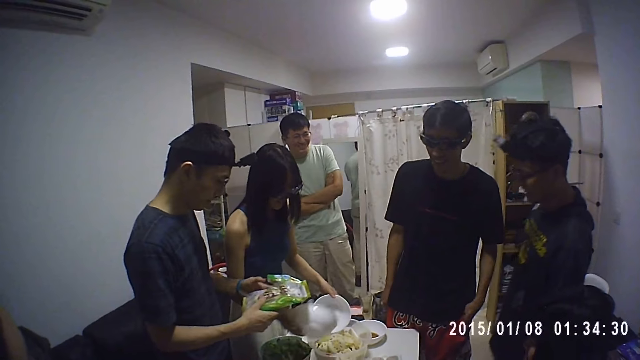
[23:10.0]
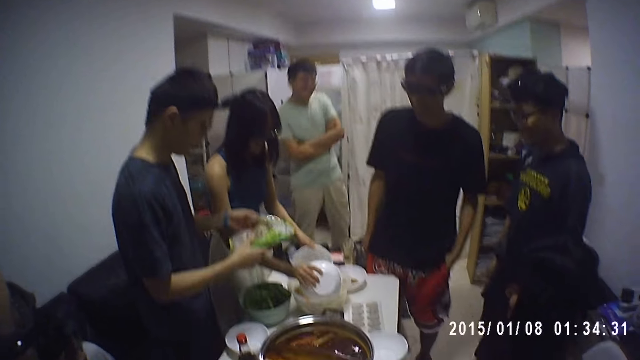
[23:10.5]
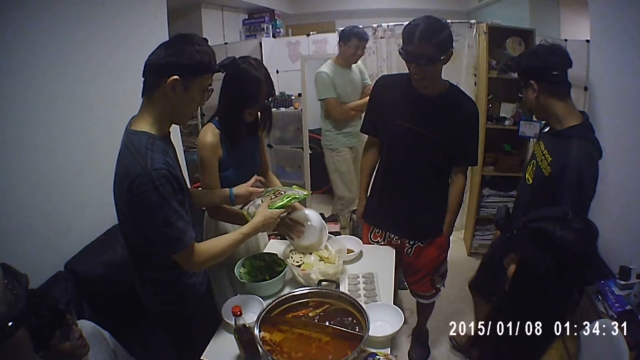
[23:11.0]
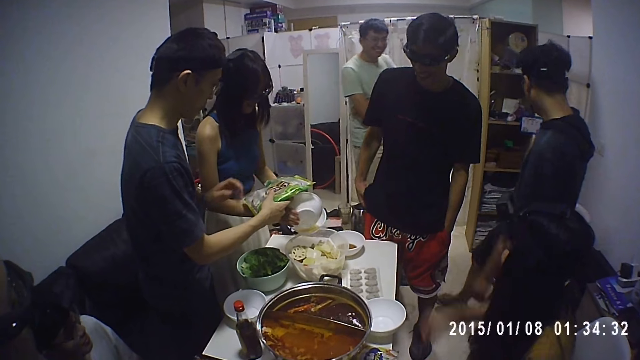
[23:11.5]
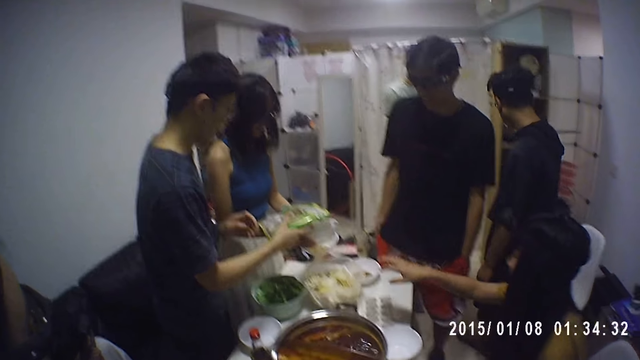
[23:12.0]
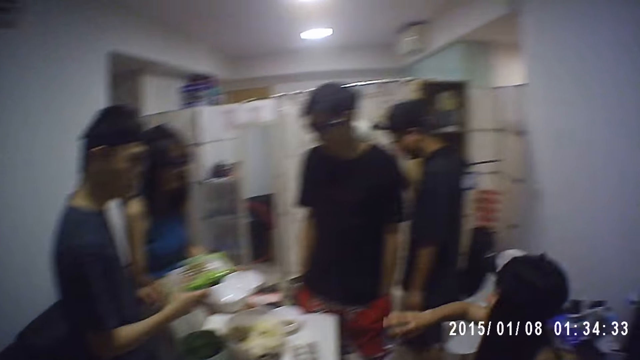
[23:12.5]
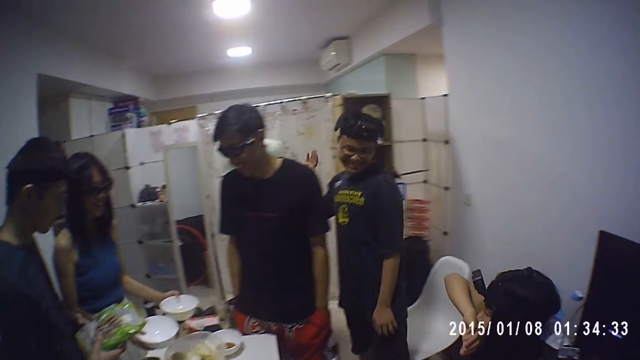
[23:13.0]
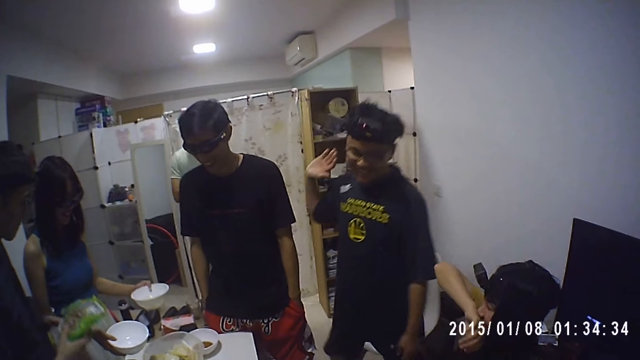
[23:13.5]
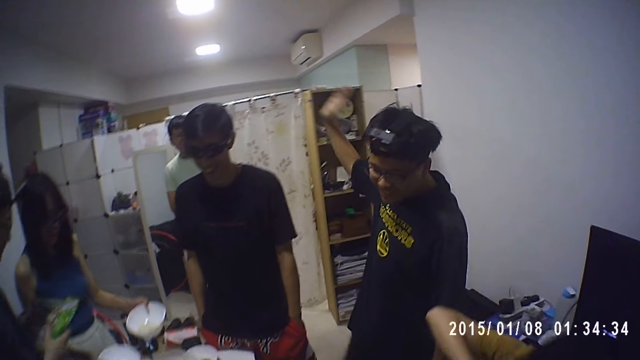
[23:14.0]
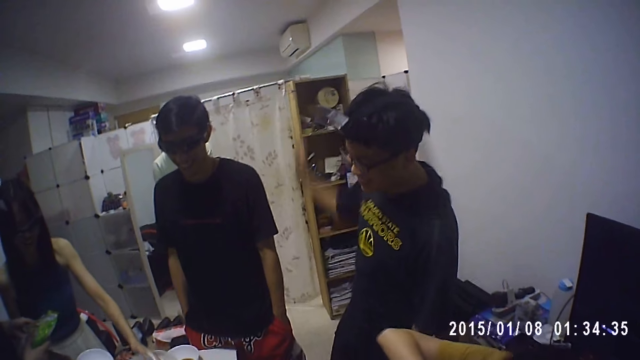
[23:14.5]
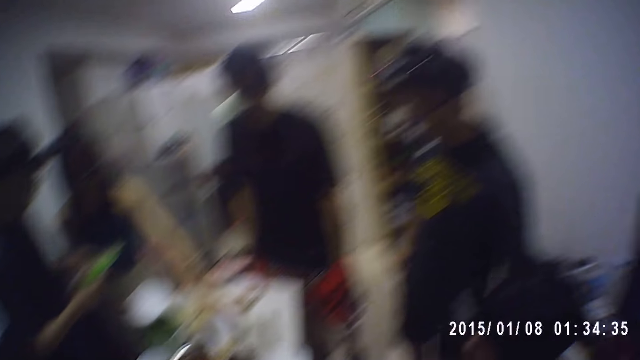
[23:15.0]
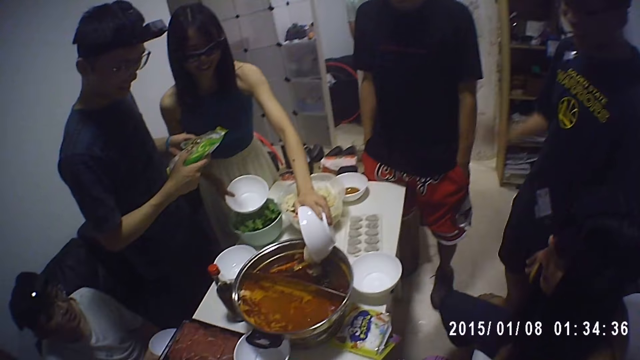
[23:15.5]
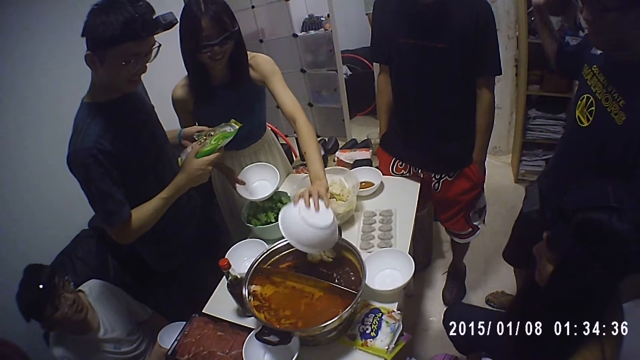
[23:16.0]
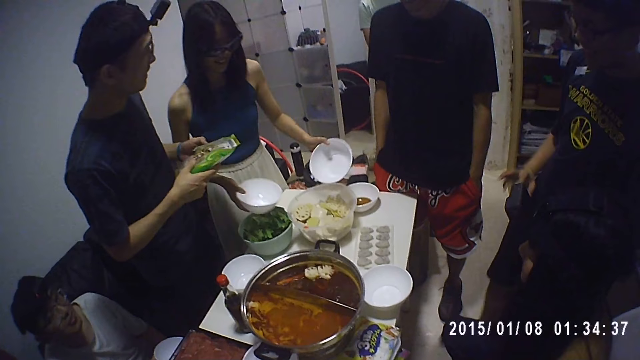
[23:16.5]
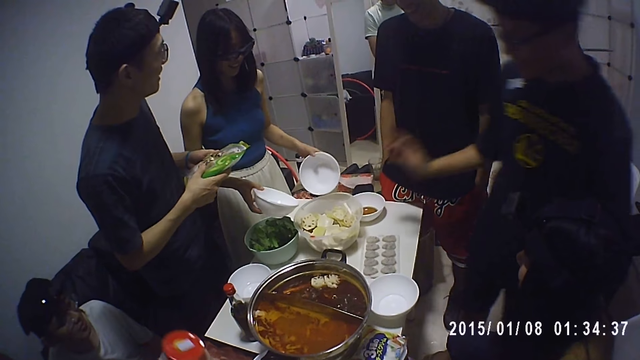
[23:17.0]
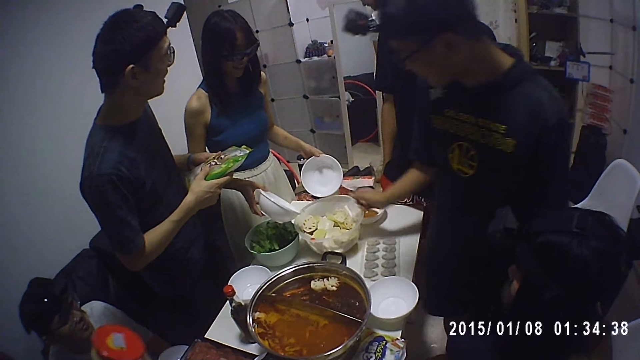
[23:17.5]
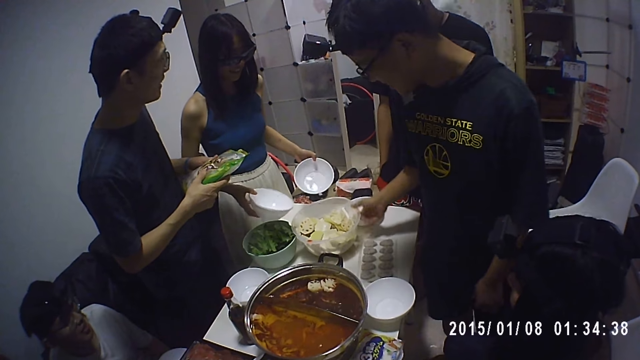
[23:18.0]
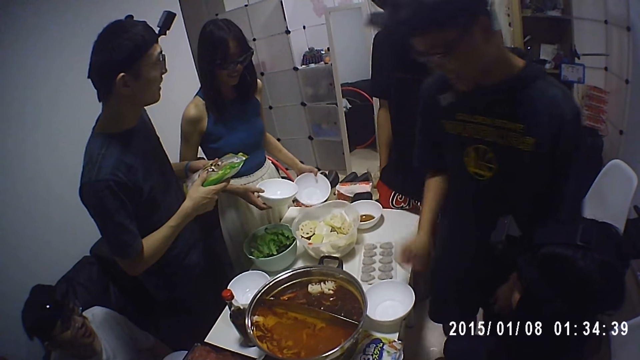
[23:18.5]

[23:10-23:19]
A woman scoops pineapple in a bowl on the table with the plates in both hands. A person leans backwards. The woman pours the pineapple in the plate in her left hand into the pot.

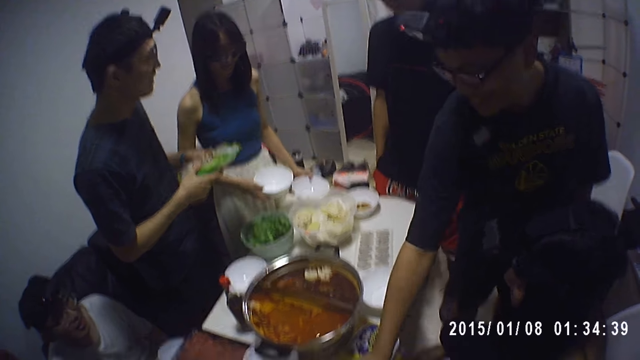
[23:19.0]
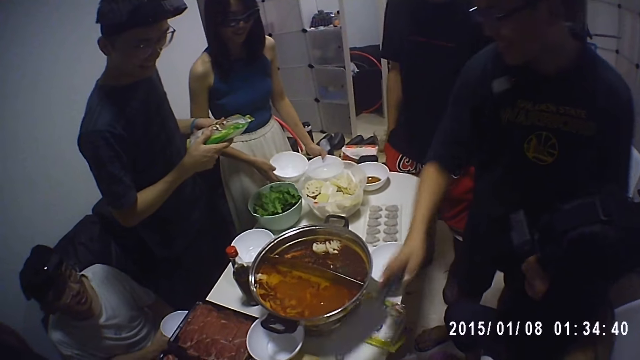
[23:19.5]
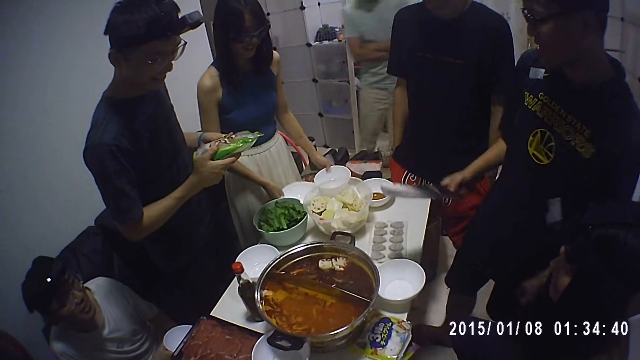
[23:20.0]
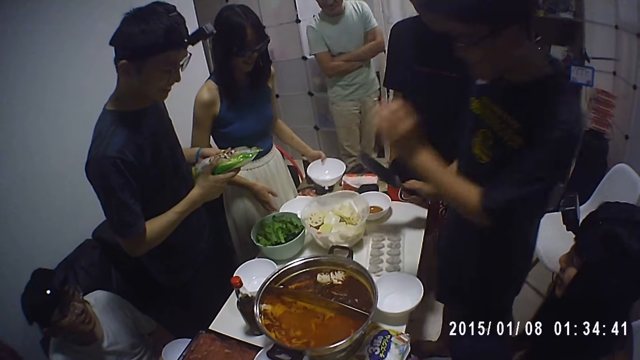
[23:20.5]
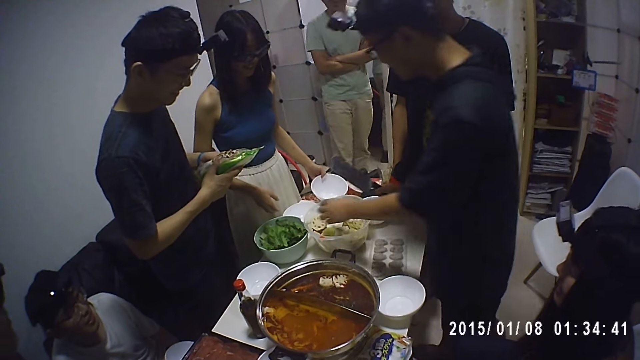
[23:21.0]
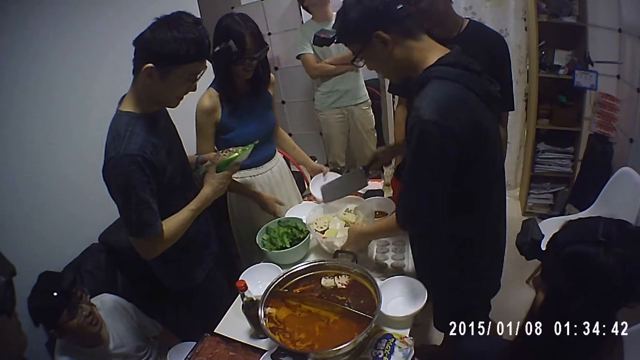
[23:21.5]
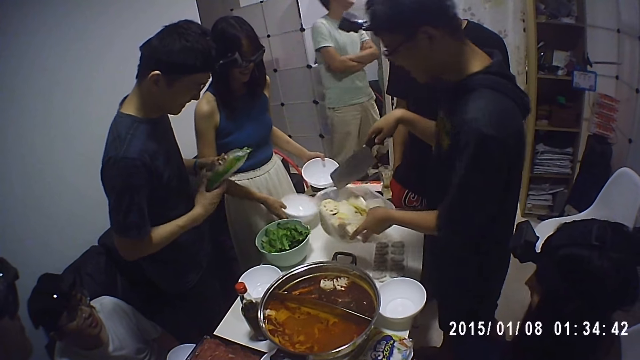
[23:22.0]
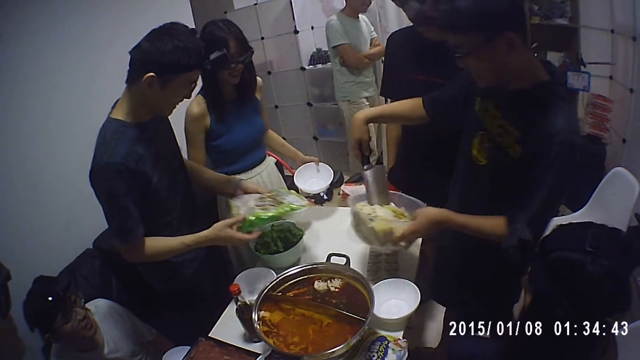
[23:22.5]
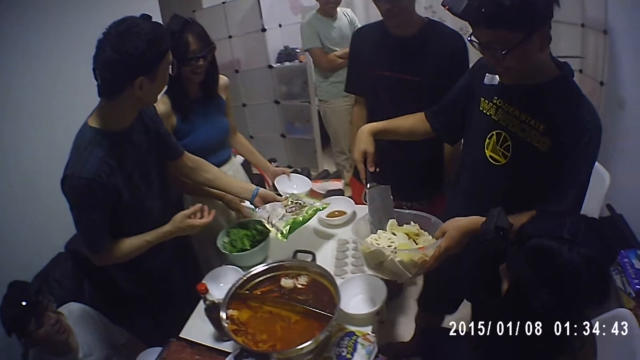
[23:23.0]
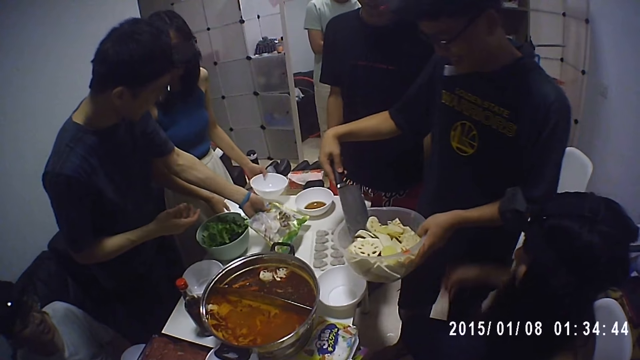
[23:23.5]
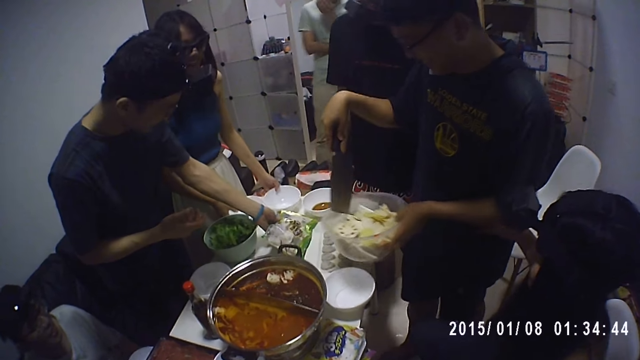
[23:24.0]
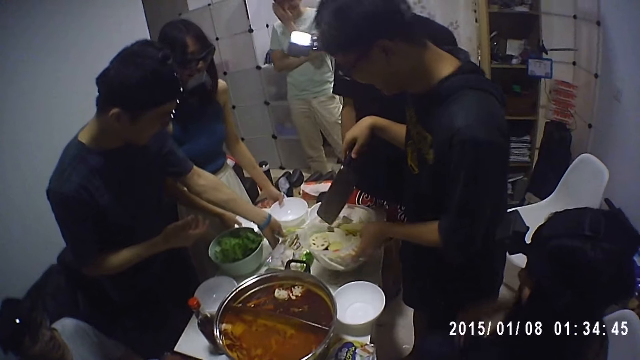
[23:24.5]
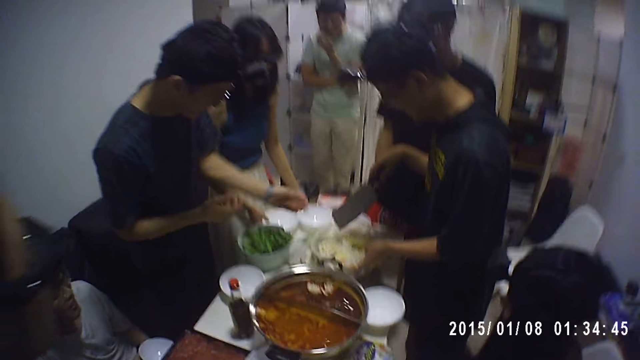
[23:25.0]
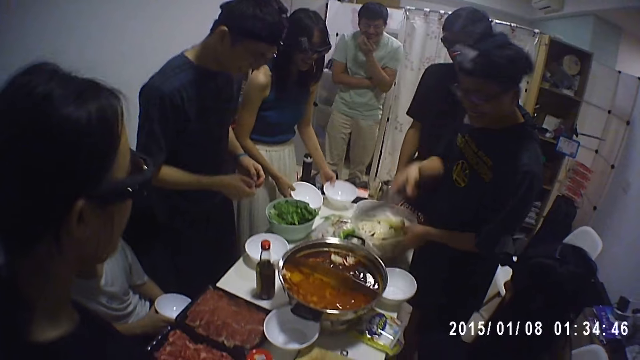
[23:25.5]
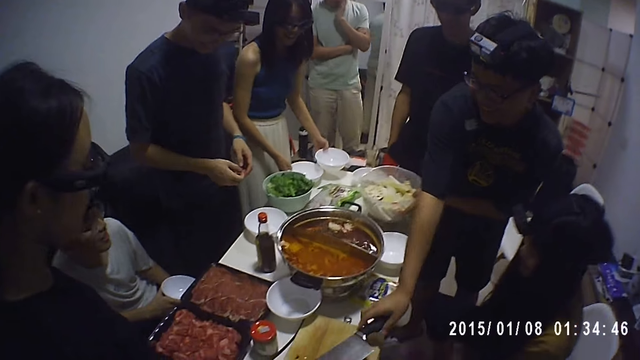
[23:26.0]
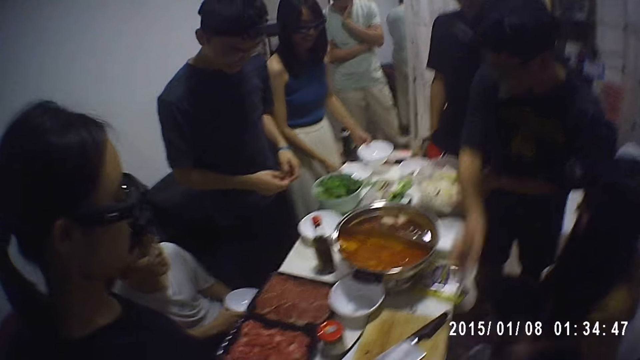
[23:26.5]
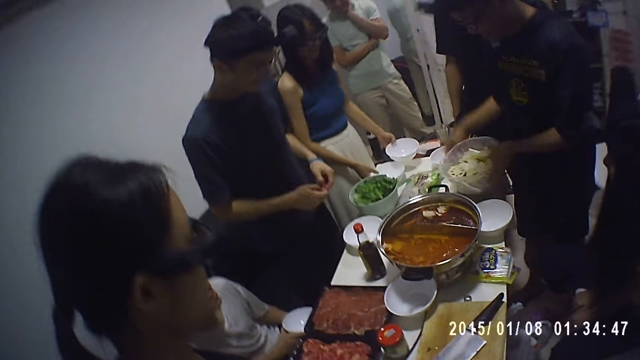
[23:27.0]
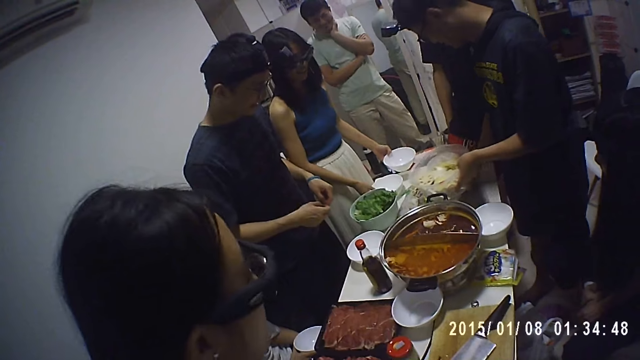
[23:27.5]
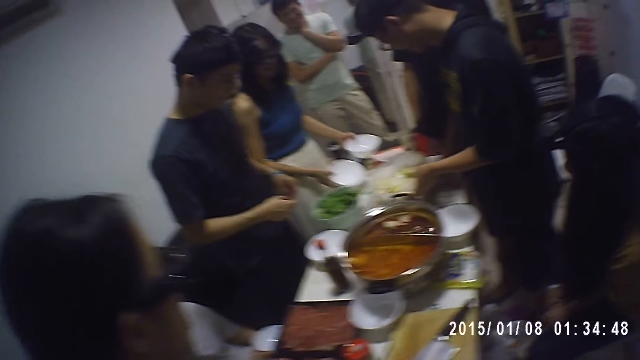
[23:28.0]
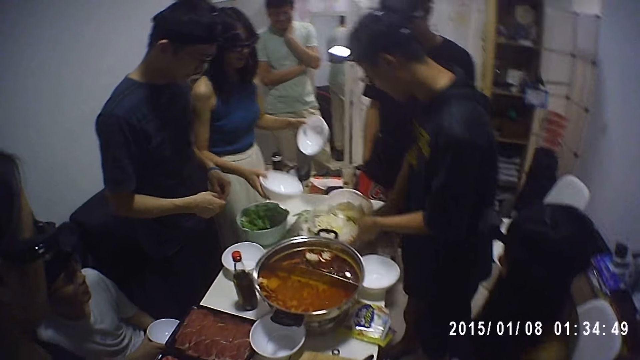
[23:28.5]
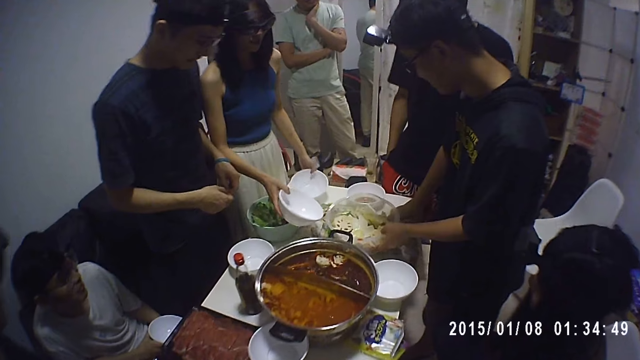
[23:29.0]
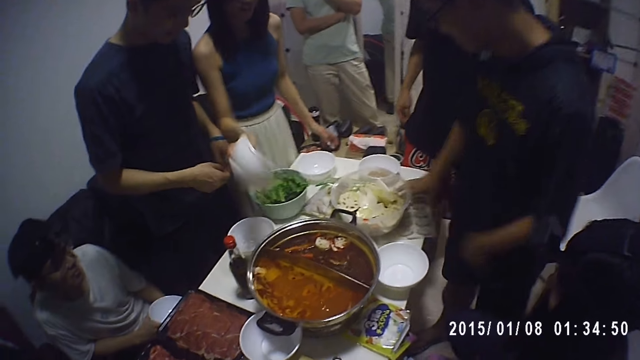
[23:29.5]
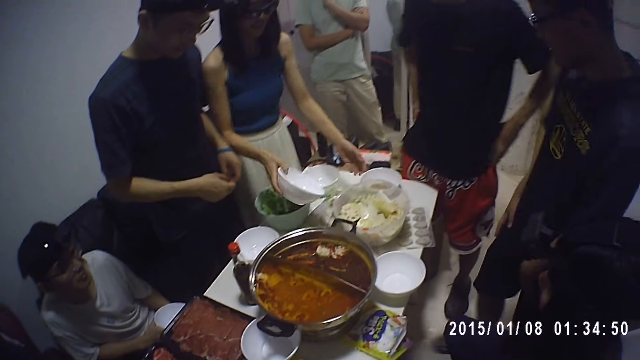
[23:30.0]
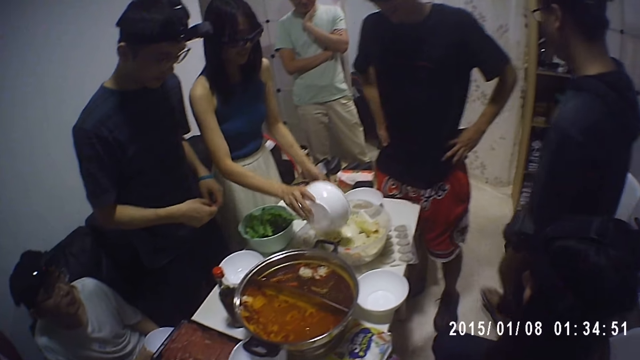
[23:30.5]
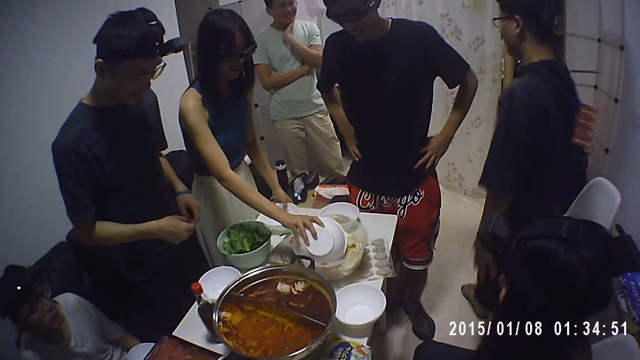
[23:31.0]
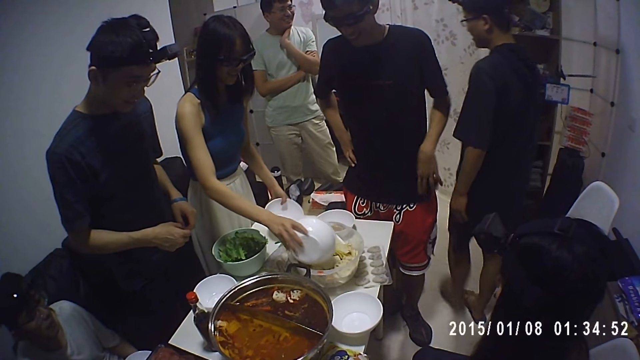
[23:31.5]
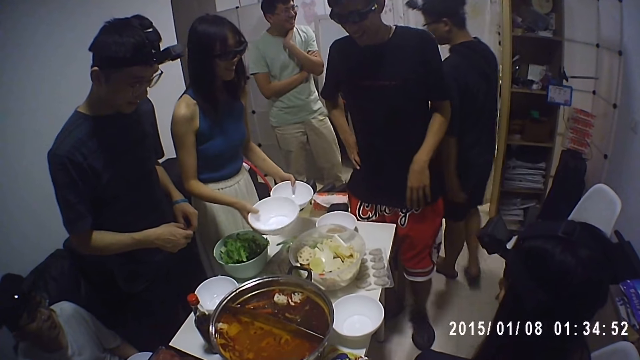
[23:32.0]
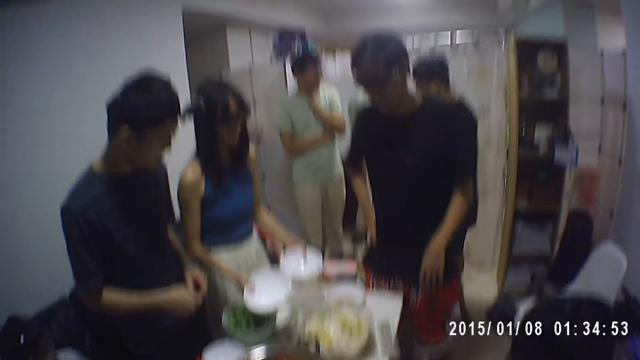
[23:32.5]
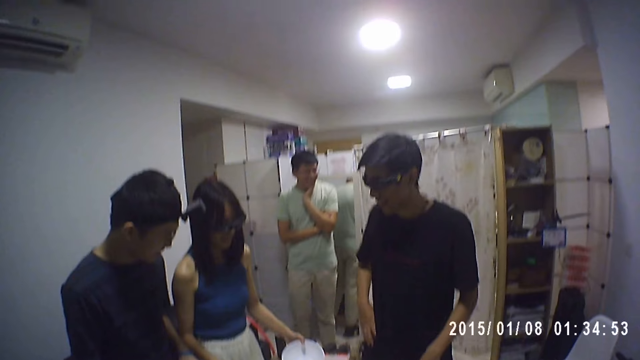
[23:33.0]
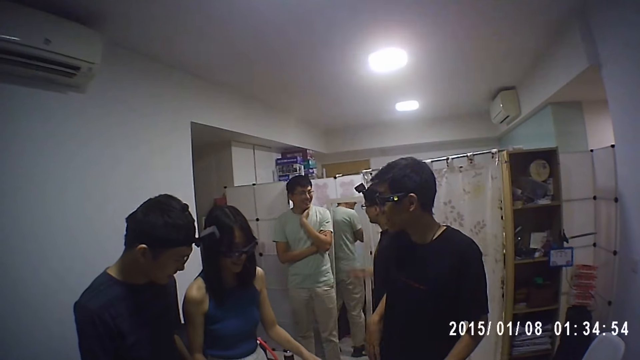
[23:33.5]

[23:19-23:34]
A man picks up a knife on a table with his right hand. The man carries a bowl of pineapple on the table with his left hand. The man puts the knife in his right hand in the bowl of pineapple in his left hand. A woman puts a packet of chips down. Another man drops a pack of shrimps on the table with his left hand. The first man drops the knife in his right hand on the table. The first man drops the bowl of pineapple in his left hand on the table. The first man puts the bowl in a fruit bowl. The woman puts a plate in her right hand into the bowl of pineapple. The first man walks towards a third man.
